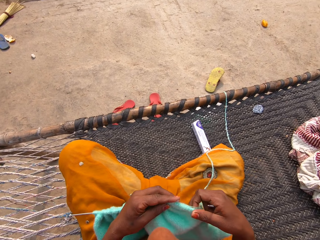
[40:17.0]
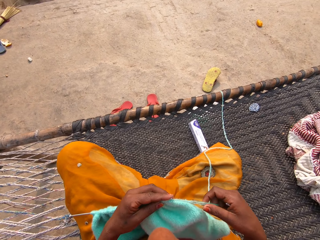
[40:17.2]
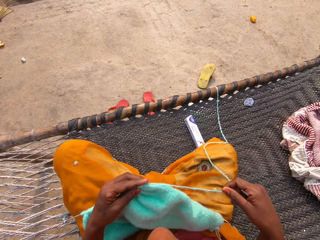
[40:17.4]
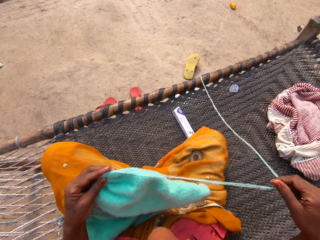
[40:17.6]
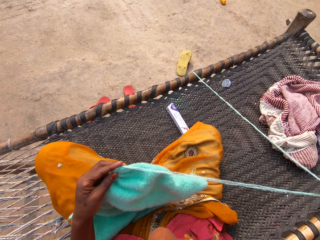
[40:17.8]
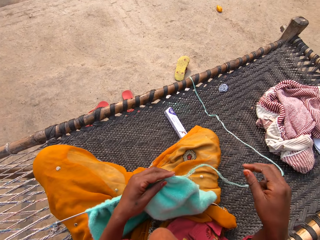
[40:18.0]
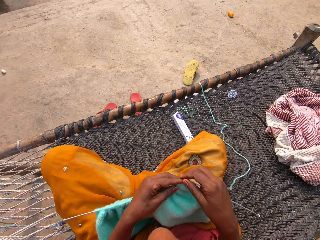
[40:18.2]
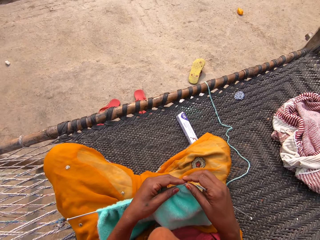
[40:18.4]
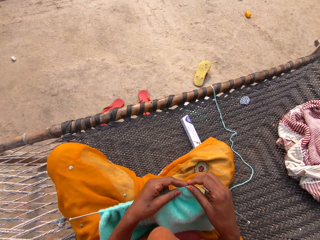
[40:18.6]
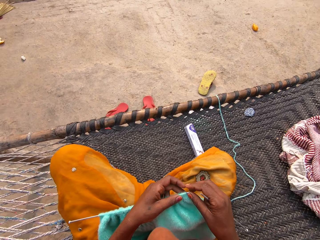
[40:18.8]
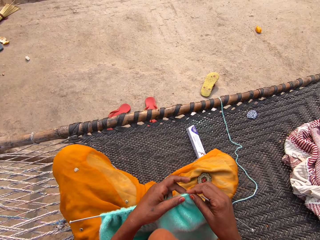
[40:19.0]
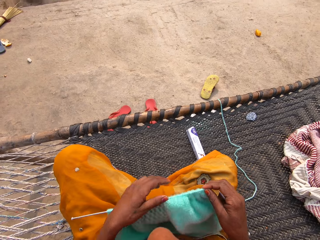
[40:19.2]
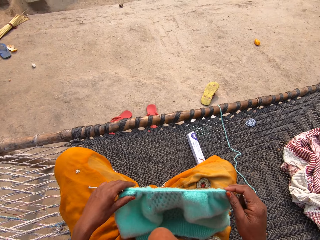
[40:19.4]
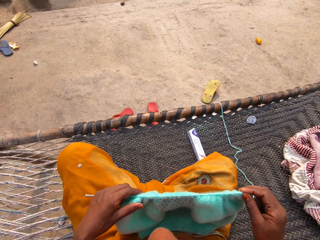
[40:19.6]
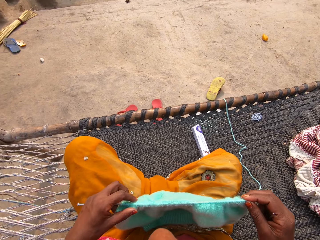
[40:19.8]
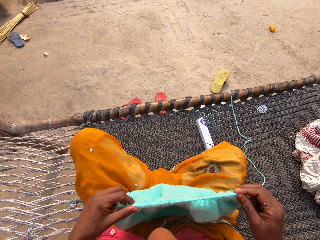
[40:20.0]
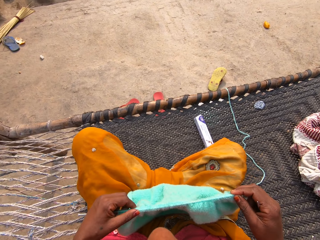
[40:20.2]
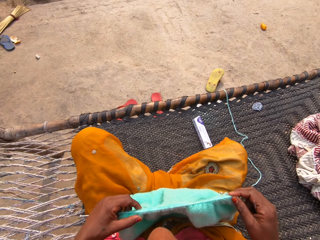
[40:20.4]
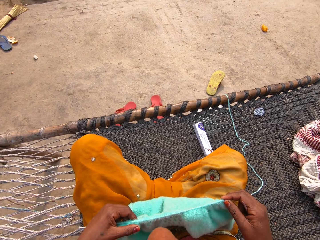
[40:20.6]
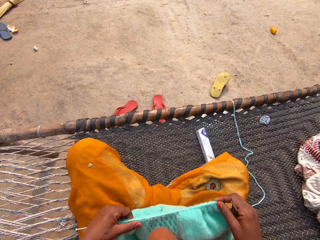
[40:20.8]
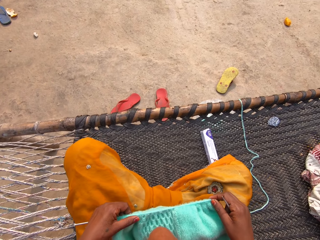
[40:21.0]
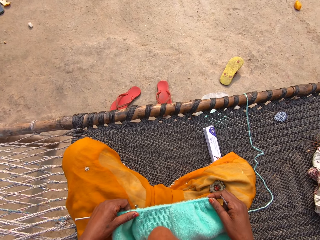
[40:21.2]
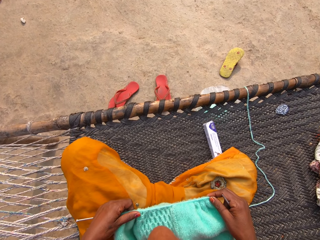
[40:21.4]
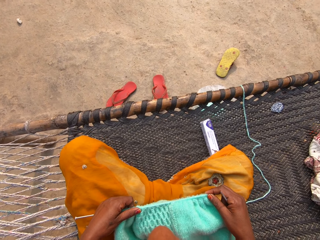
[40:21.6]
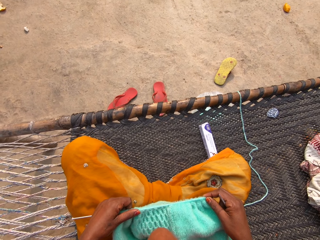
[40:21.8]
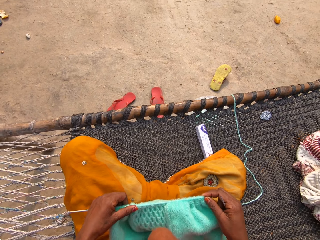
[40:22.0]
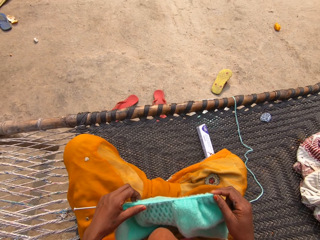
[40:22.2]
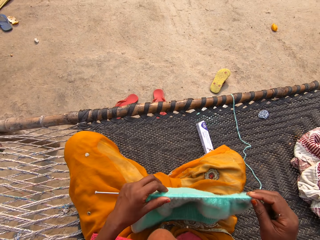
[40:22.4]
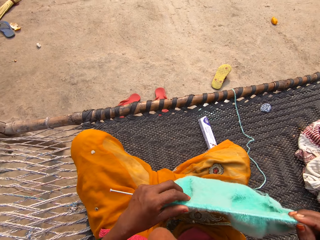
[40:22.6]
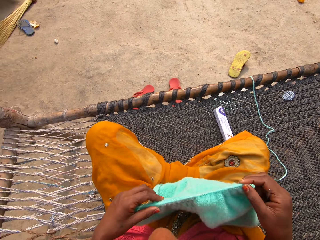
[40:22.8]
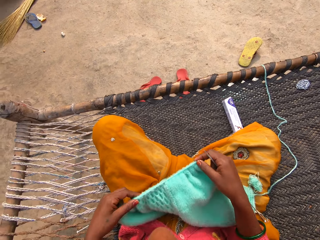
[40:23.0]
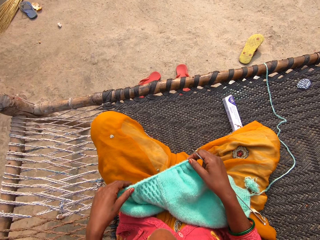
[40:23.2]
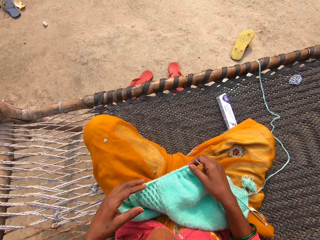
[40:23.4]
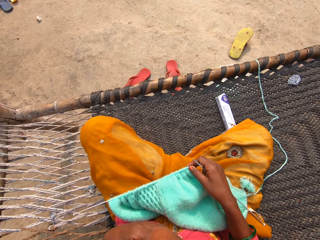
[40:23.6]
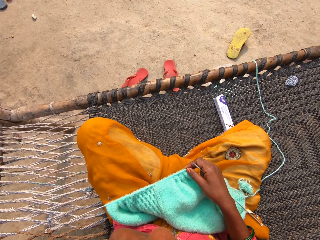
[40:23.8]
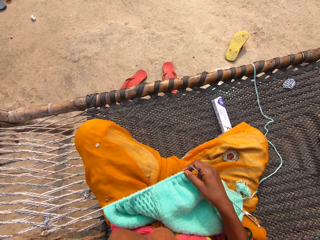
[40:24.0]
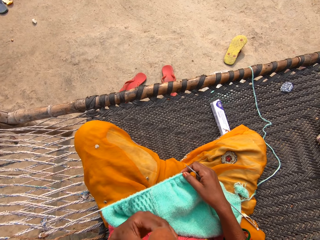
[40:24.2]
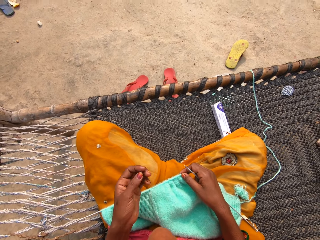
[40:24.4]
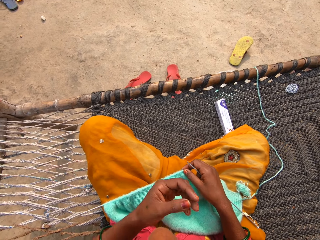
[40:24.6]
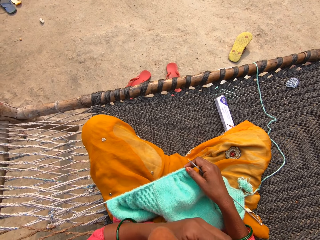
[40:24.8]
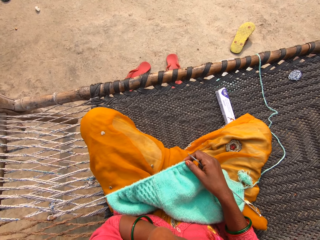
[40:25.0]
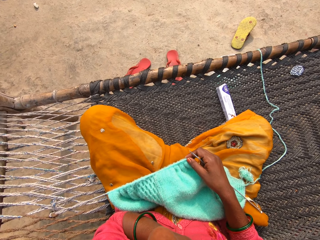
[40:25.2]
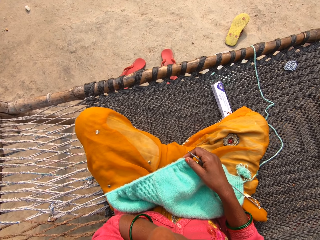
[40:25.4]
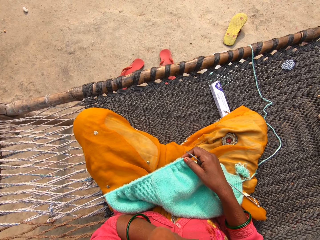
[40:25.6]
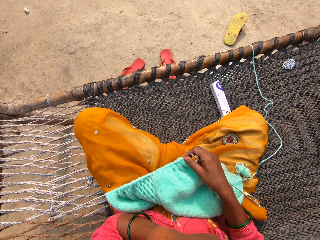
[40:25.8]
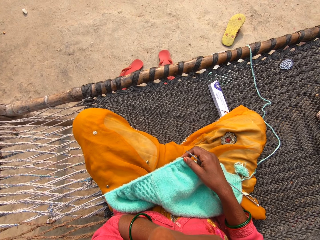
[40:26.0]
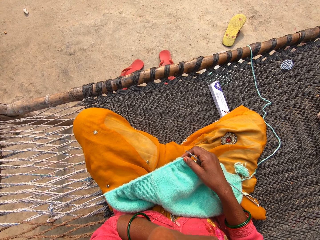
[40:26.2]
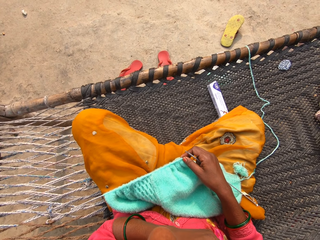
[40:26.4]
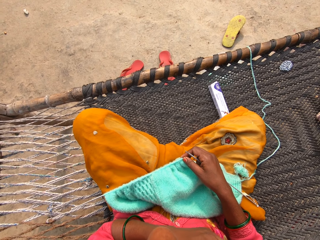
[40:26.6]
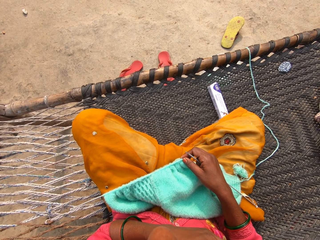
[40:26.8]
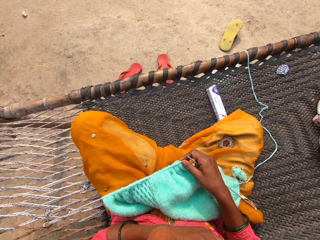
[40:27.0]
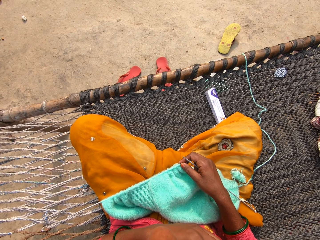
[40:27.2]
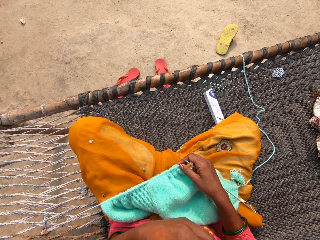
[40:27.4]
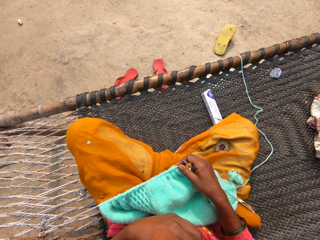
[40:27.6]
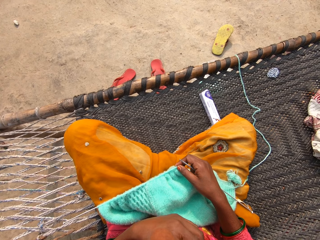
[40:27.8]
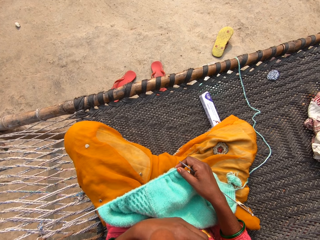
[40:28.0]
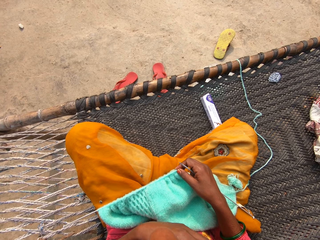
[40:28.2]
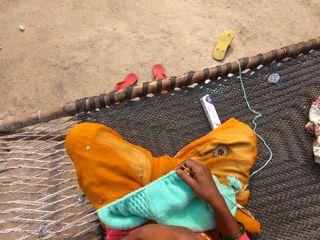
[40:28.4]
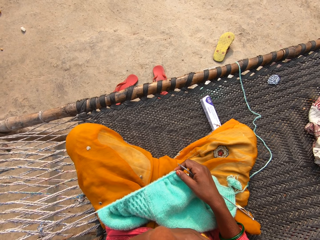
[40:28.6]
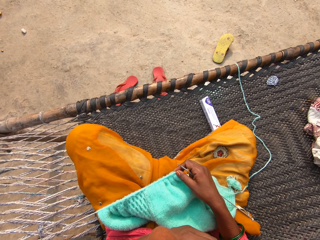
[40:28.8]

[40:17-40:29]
The camera wearer pulls the thread. She holds the left knitting pin and yarn with her left hand. She adjusts the unknitted yarn with her right hand. She holds the garment. She holds the right knitting pin and yarn with both hands. She puts the right knitting pin and the yarn on her legs with her right hand. She touches her face with her left hand.

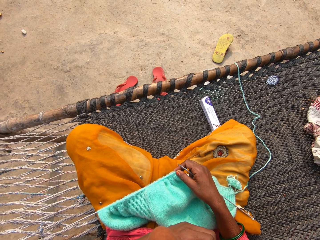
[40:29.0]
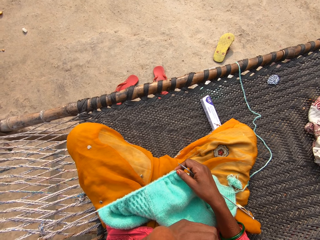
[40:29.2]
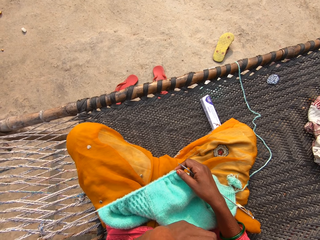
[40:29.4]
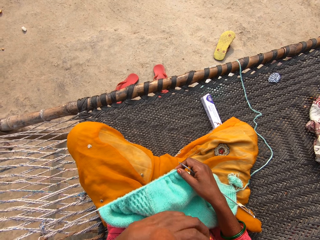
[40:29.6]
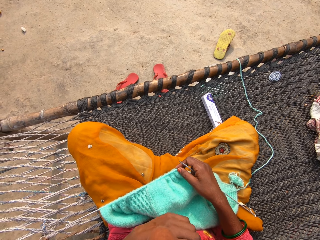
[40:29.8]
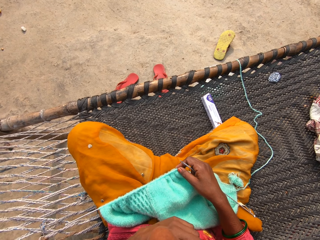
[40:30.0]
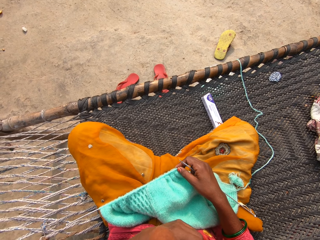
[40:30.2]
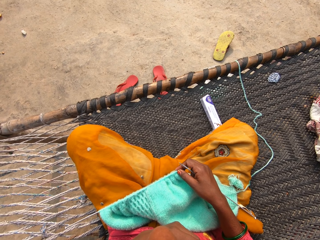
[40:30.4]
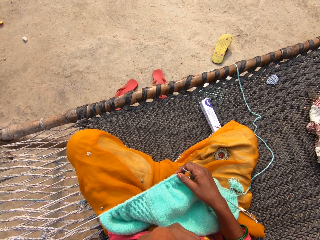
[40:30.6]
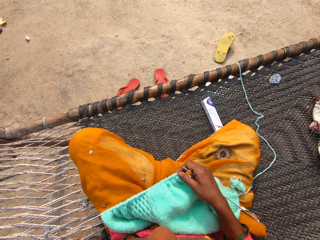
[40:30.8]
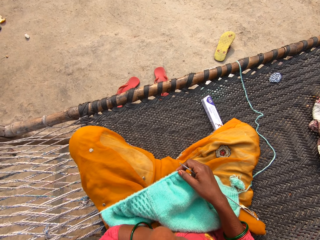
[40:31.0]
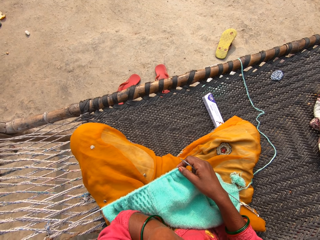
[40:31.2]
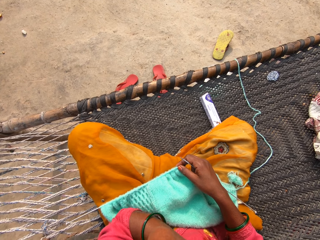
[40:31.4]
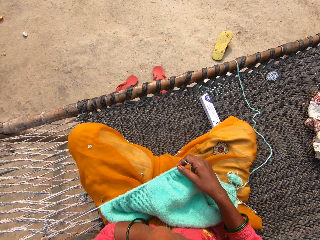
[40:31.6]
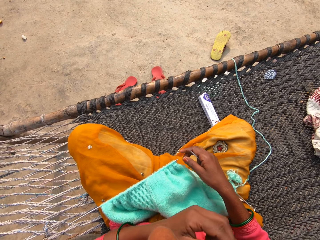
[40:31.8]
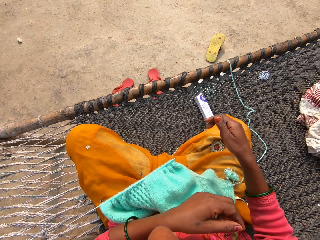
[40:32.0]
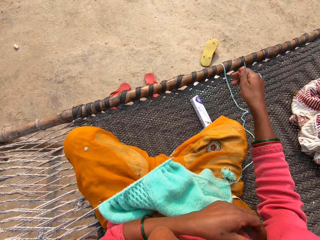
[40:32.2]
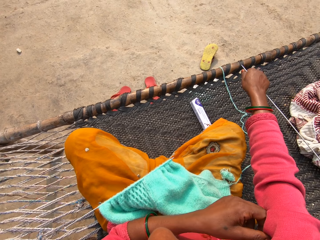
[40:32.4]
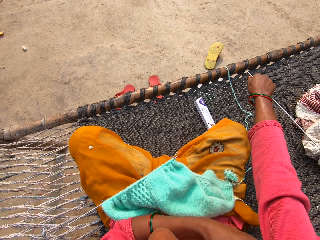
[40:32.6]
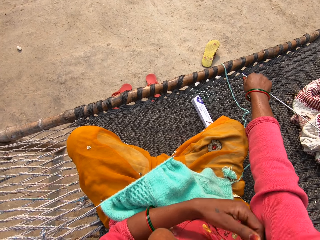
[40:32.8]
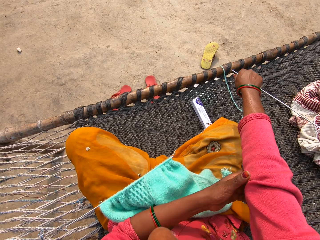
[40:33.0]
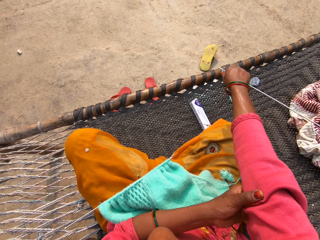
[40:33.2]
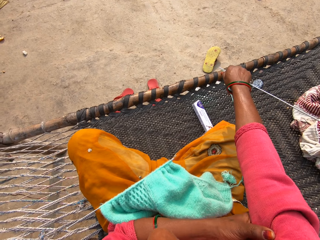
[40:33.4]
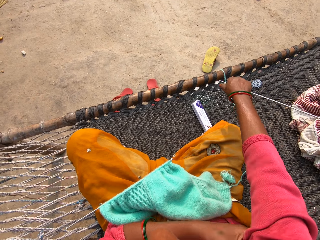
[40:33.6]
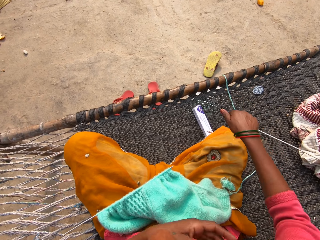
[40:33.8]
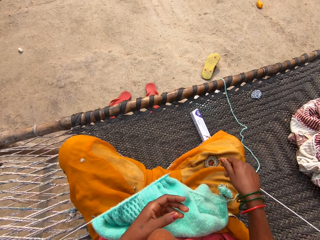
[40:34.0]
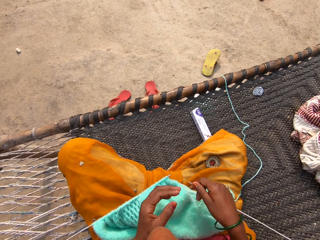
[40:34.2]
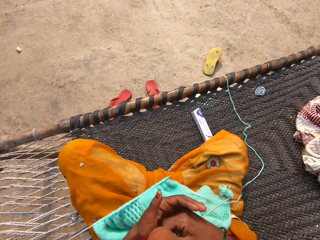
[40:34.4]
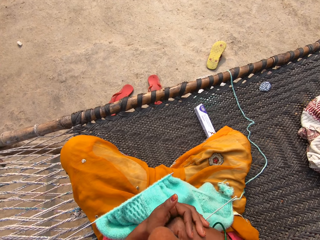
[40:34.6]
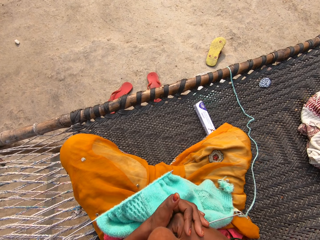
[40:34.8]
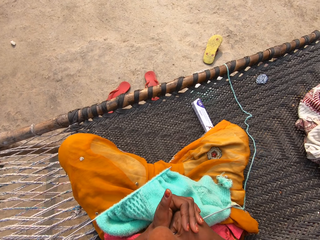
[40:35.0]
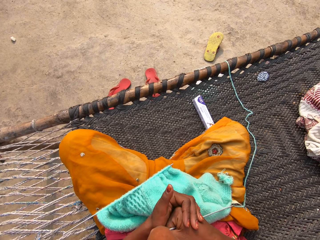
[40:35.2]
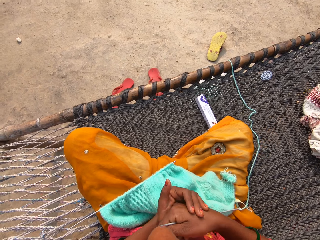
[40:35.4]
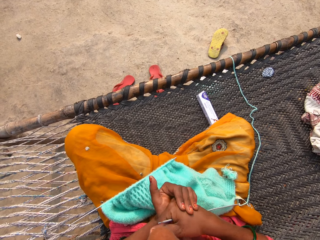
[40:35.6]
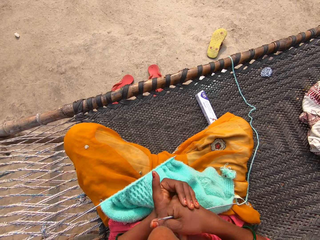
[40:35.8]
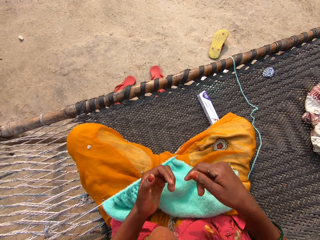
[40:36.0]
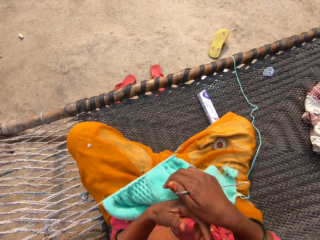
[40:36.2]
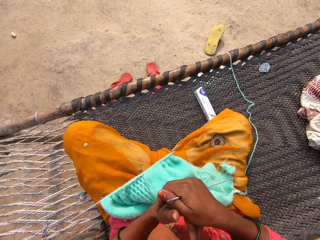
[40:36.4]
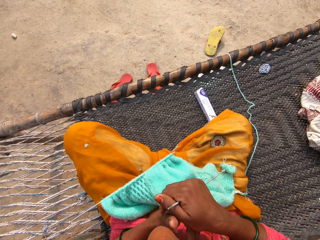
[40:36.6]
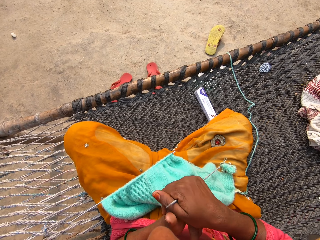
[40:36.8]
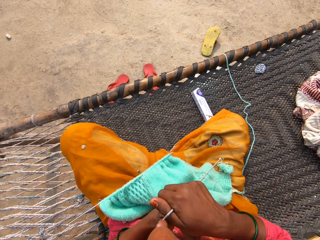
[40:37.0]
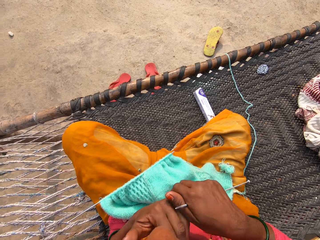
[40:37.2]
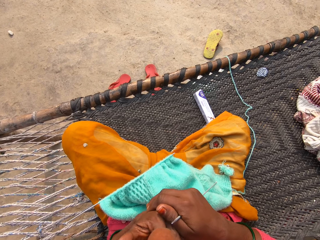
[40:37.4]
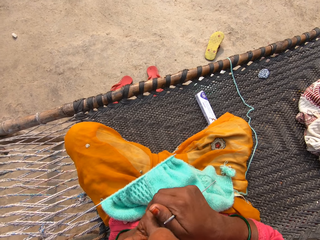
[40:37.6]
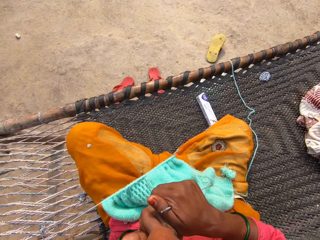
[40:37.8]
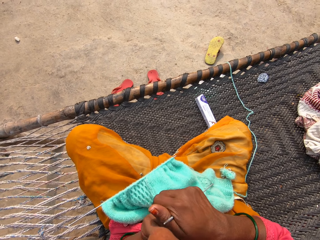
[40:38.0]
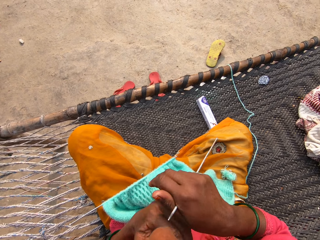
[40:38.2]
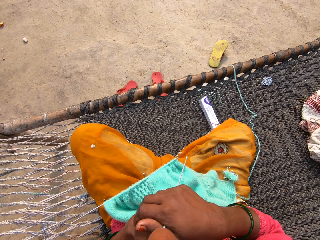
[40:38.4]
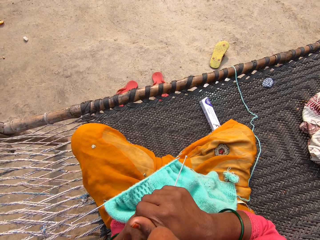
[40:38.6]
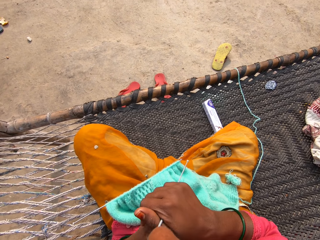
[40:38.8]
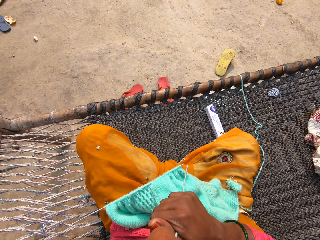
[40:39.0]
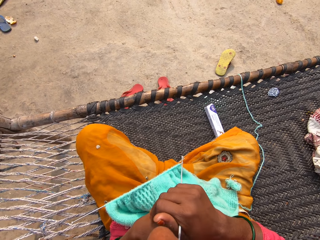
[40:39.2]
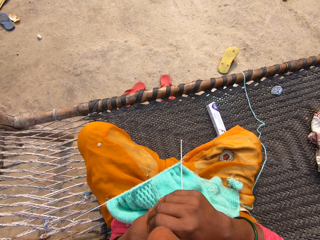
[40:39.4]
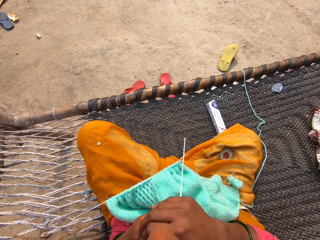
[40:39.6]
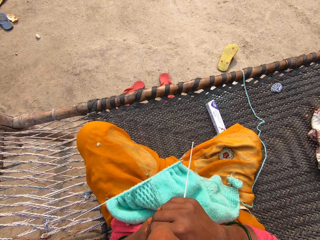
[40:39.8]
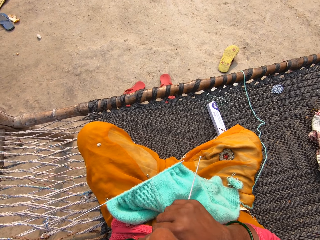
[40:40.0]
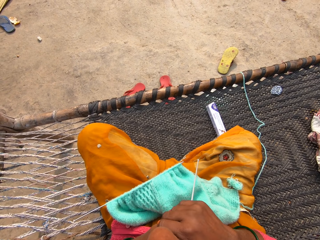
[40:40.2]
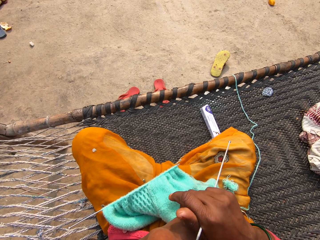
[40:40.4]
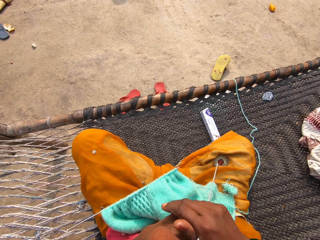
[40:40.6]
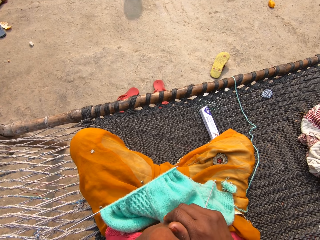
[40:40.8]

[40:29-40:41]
The camera wearer adjusts her right sweater sleeve with her left hand. She presses her hands. She cracks her right knuckles with her left hand. She cracks her left knuckles with her right hand.
